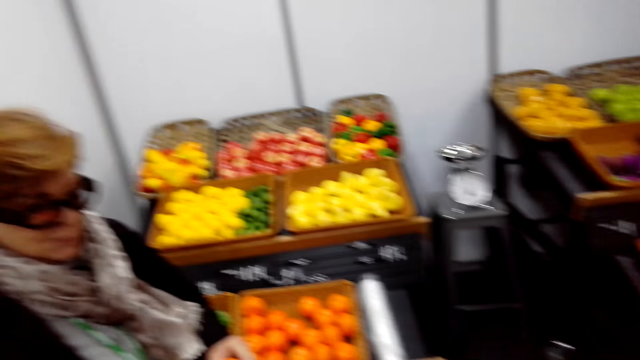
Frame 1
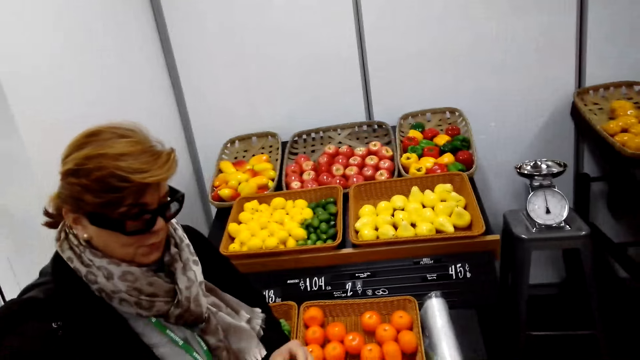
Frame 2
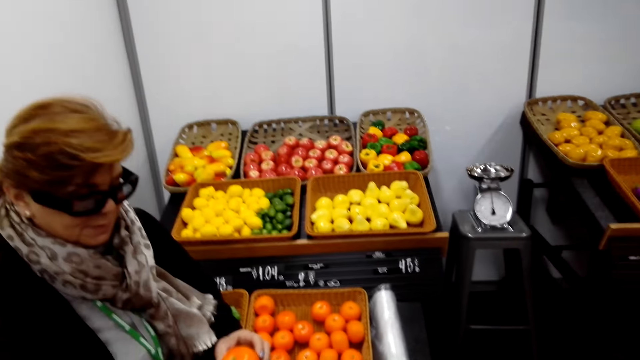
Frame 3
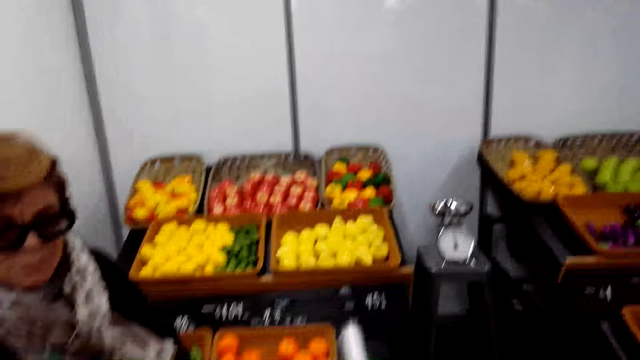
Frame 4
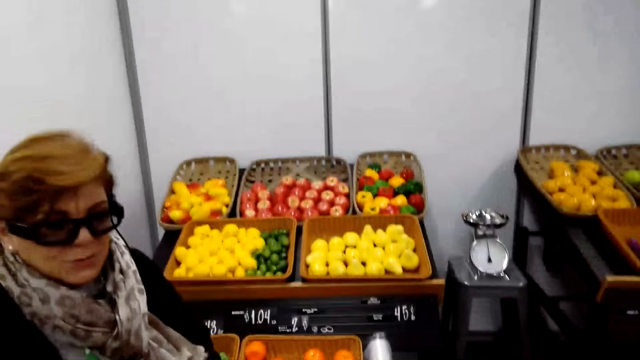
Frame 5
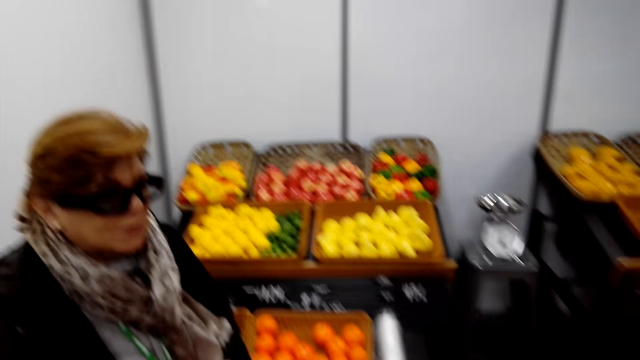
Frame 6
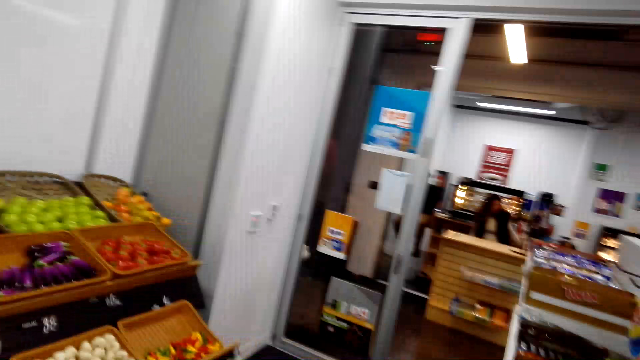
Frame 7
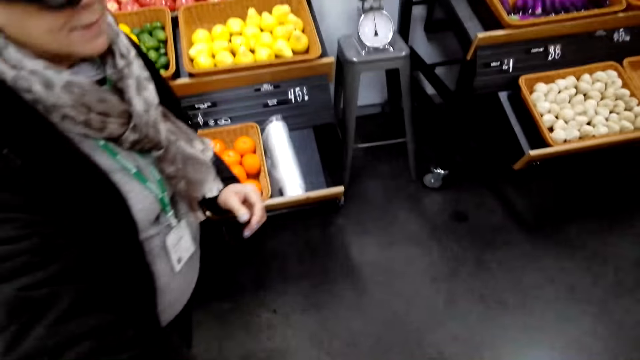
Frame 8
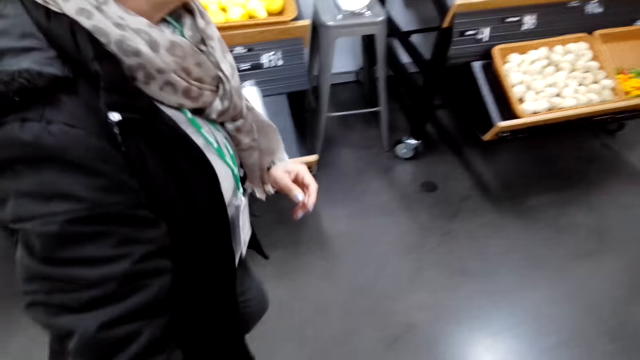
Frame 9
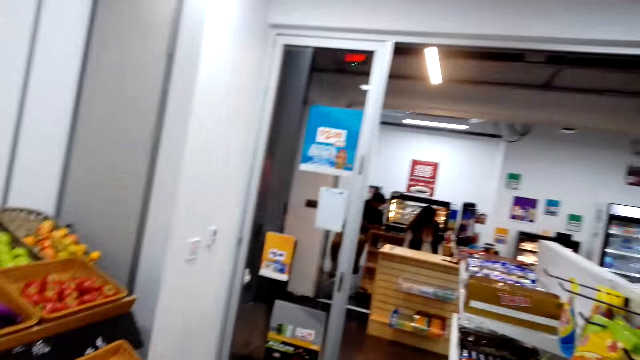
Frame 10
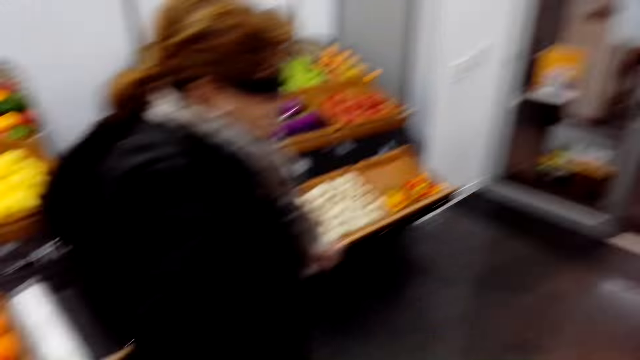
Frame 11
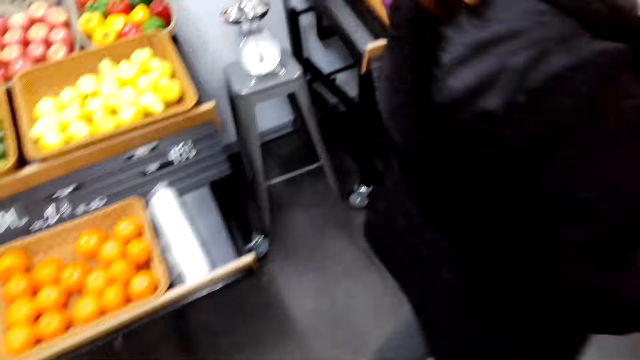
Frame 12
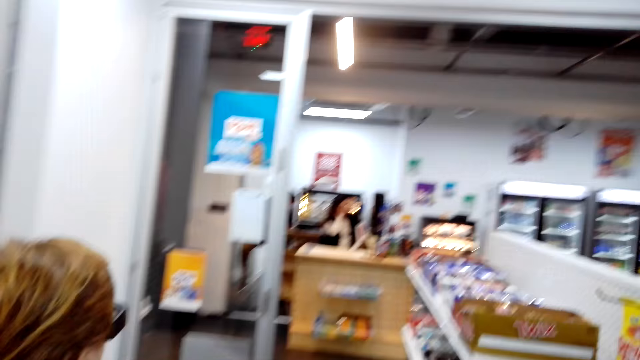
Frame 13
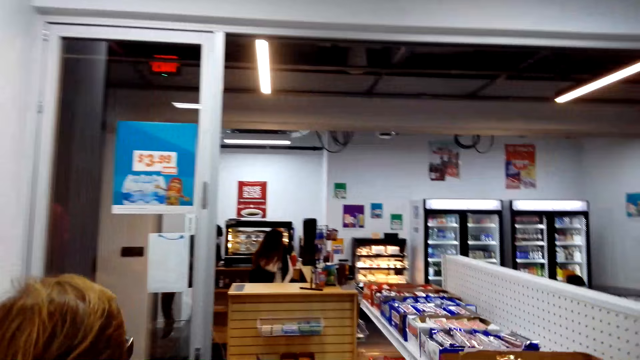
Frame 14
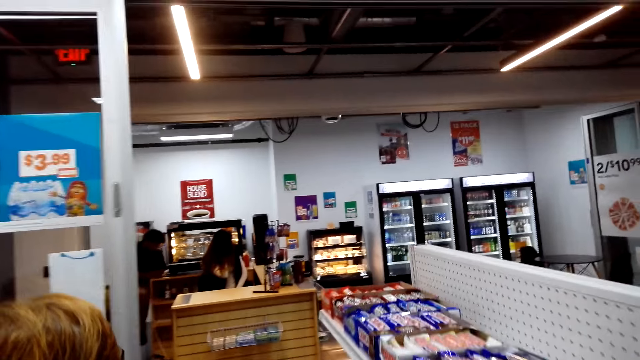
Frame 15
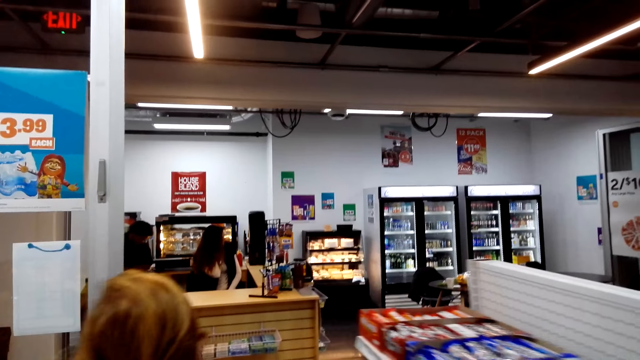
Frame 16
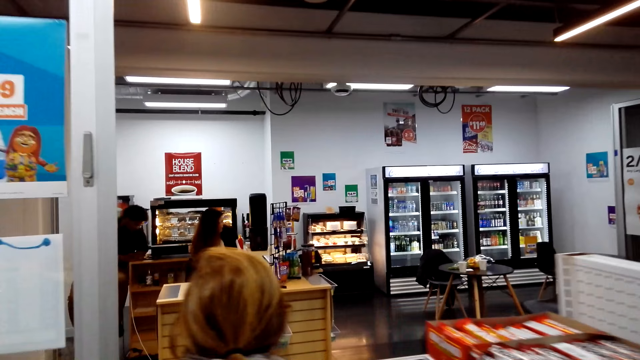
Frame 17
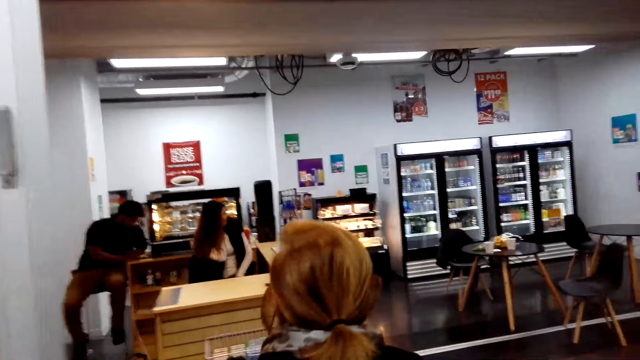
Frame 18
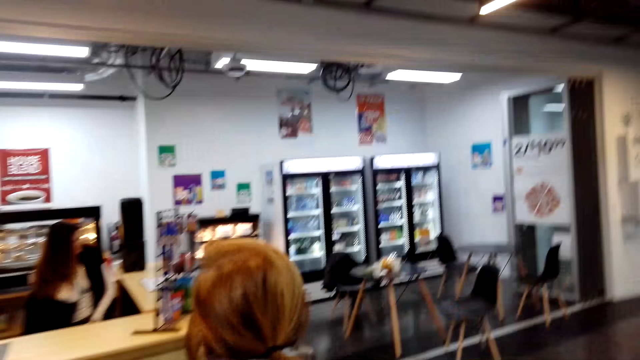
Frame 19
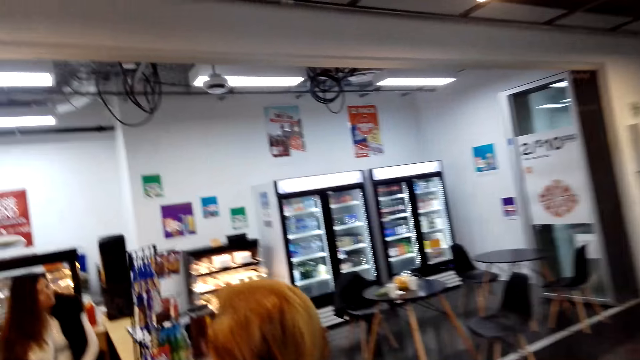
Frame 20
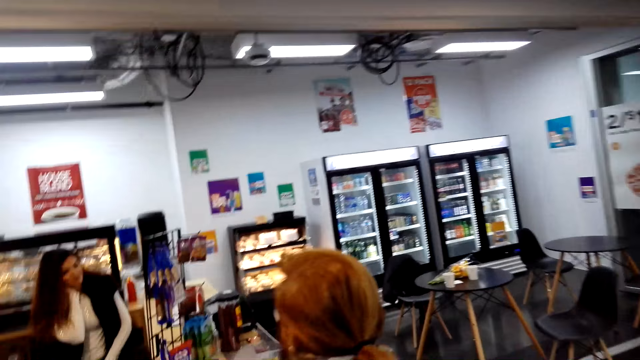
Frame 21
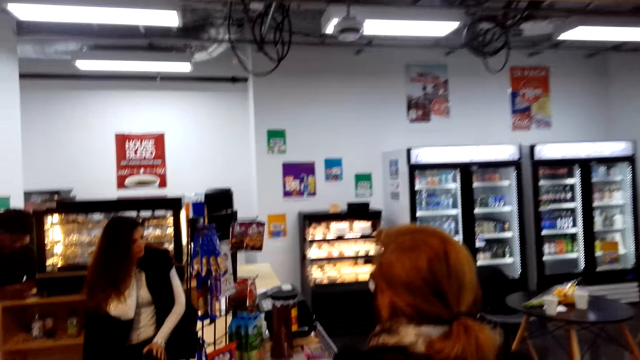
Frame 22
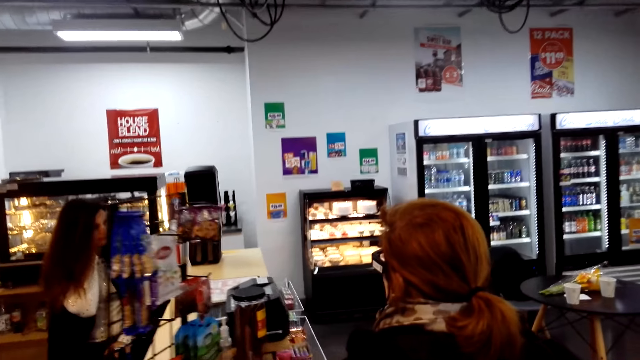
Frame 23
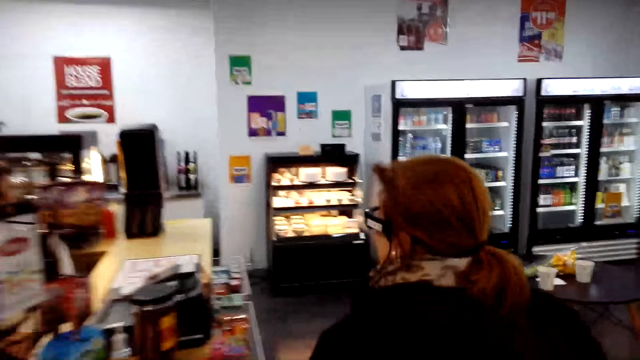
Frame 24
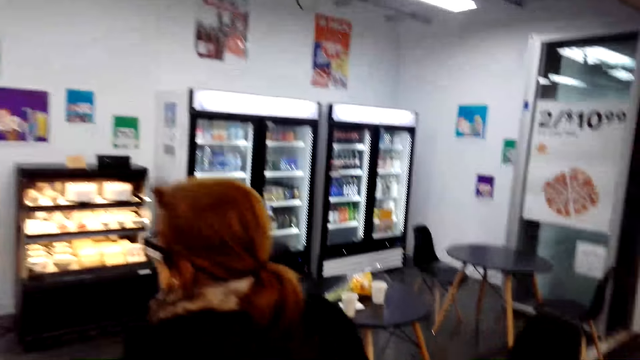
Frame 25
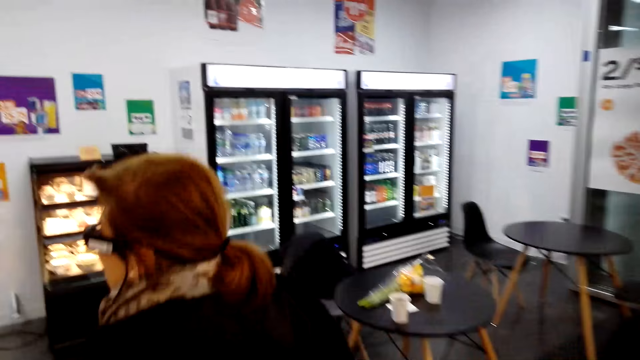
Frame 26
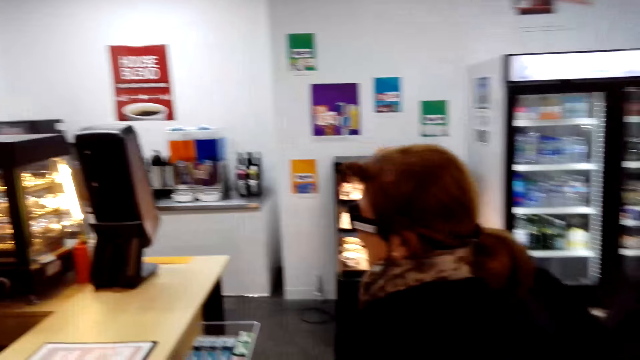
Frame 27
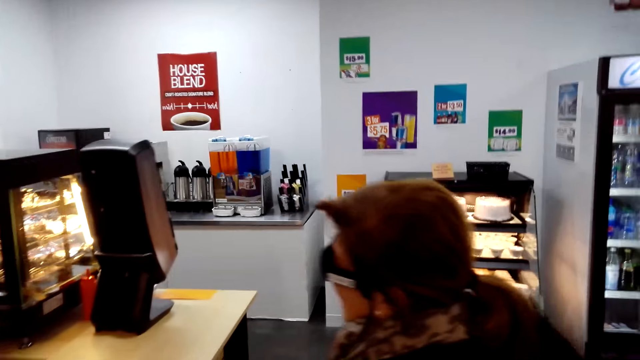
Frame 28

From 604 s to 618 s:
The camera wearer converses with a woman. They look around. The camera wearer and the woman walk around the supermarket. They talk with the woman.

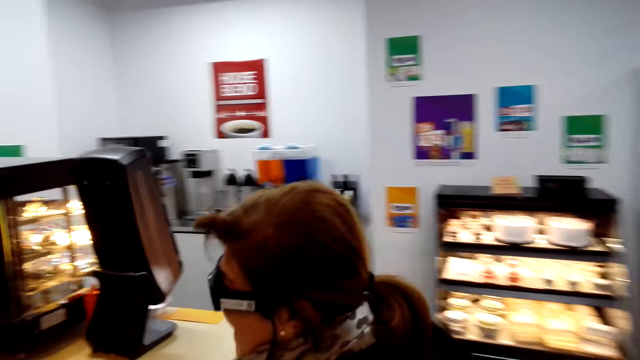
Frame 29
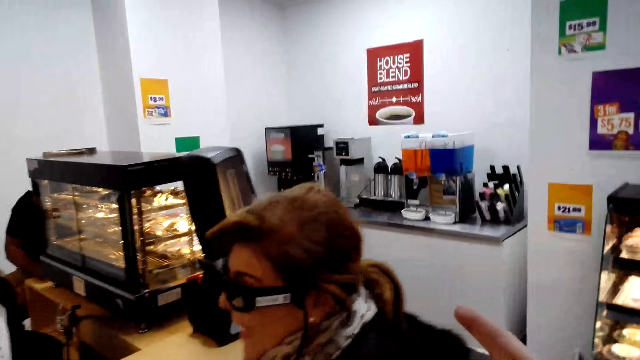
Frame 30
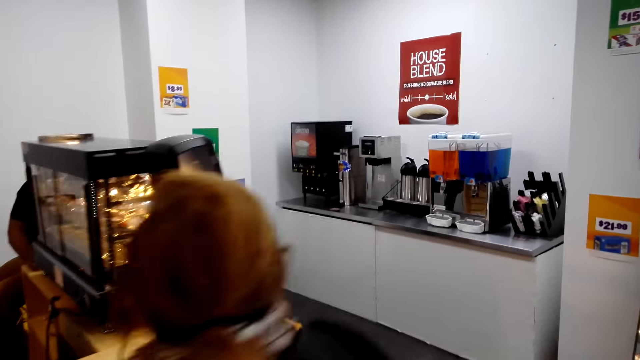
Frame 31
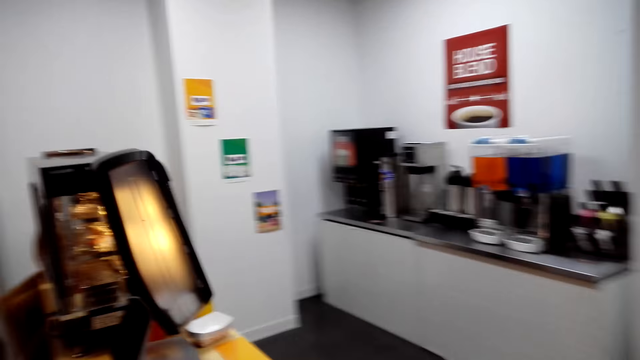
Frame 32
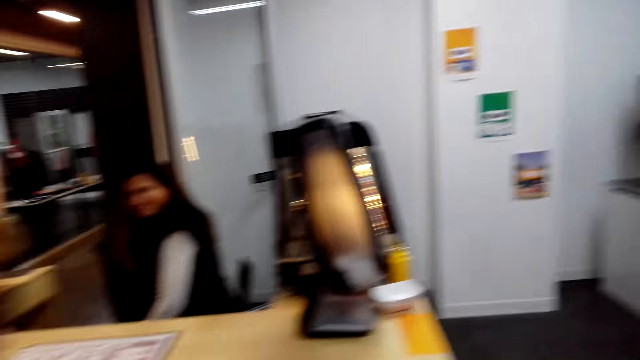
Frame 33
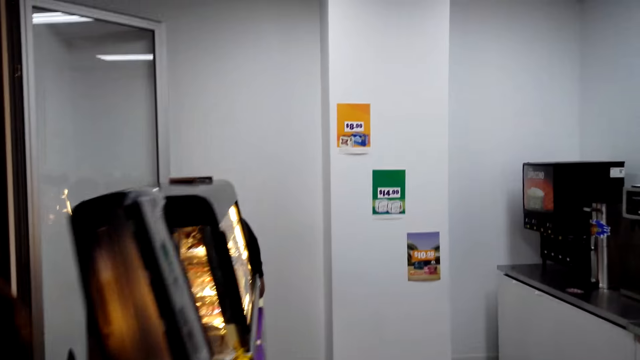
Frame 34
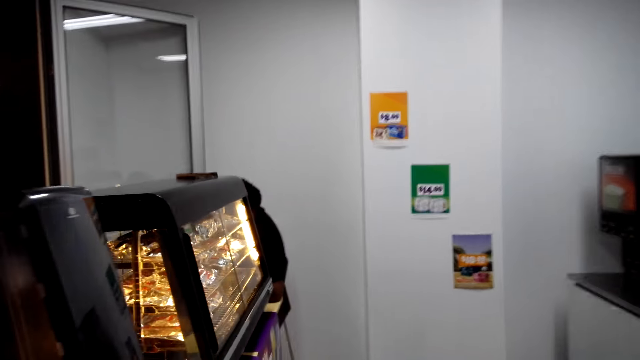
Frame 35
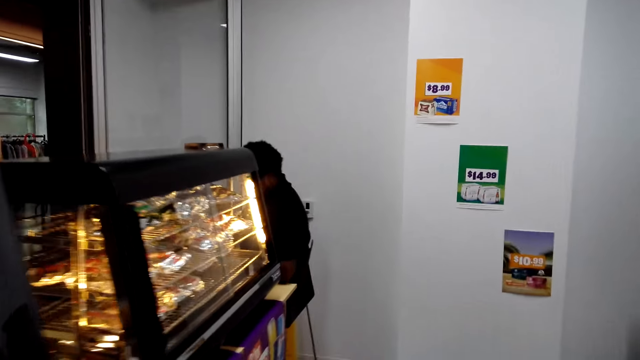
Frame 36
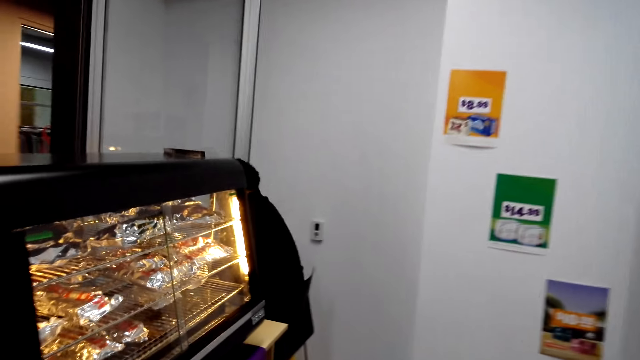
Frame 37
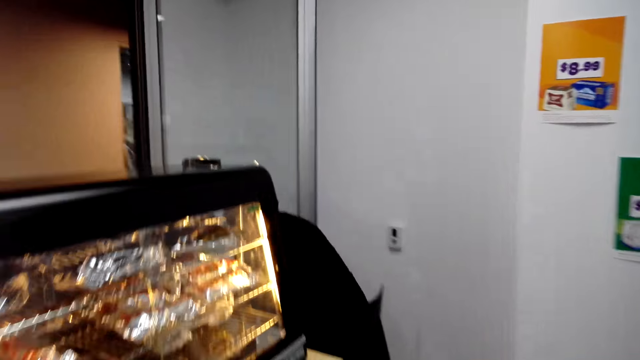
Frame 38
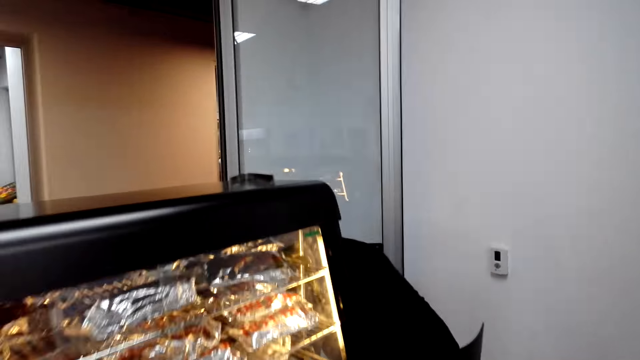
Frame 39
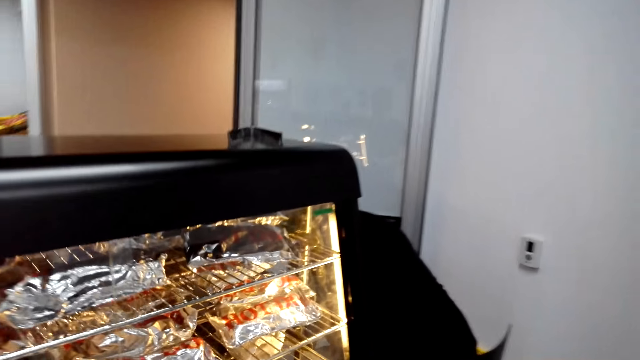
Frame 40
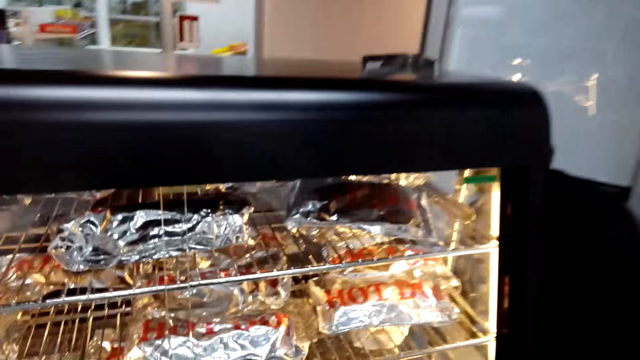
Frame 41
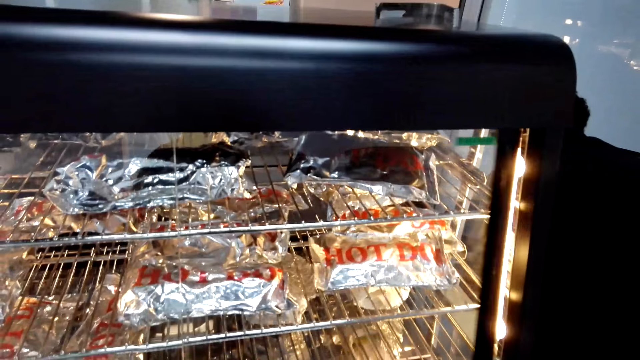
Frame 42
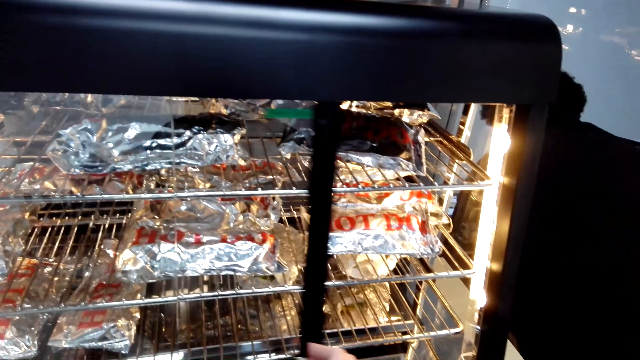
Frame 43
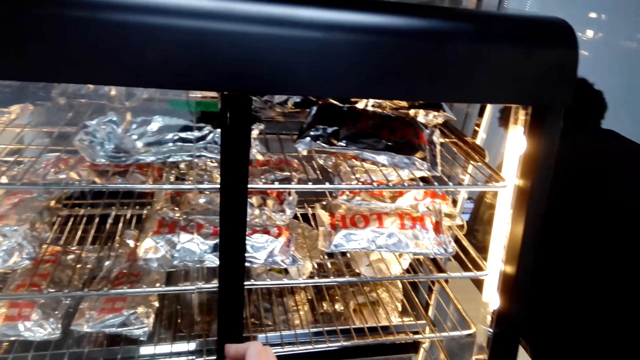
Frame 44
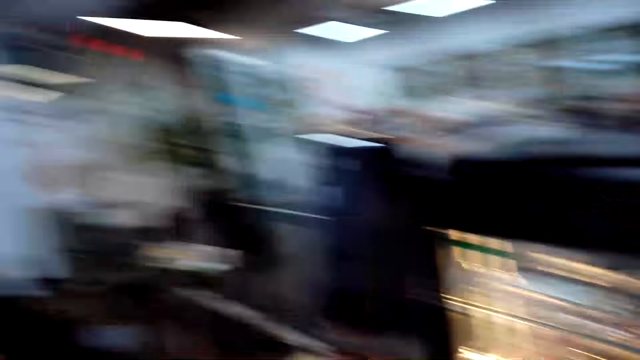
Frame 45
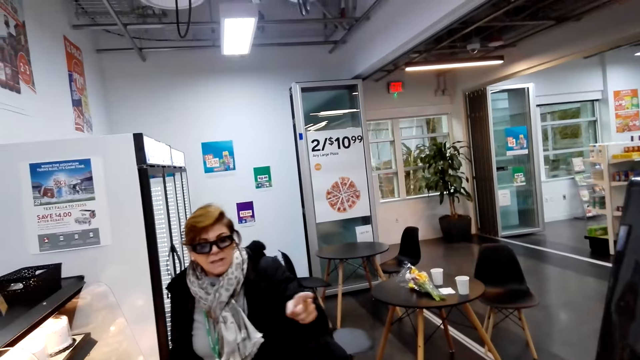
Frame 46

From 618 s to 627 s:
The camera wearer converses with a woman. They look around, talk with the woman, open a freezer or oven and look around.
